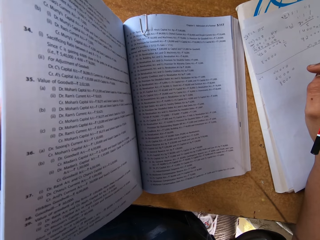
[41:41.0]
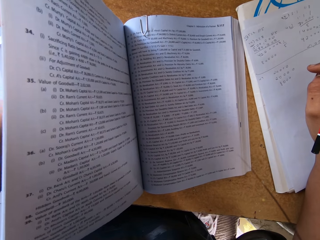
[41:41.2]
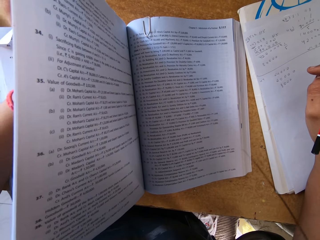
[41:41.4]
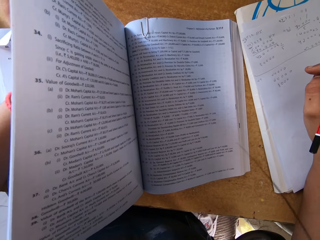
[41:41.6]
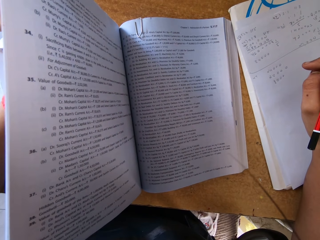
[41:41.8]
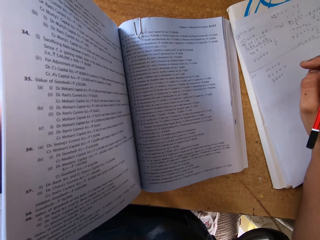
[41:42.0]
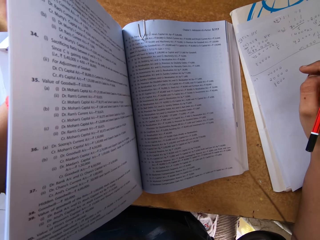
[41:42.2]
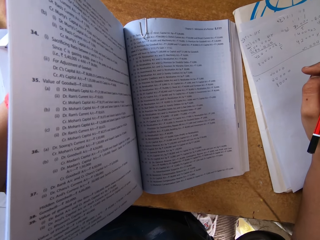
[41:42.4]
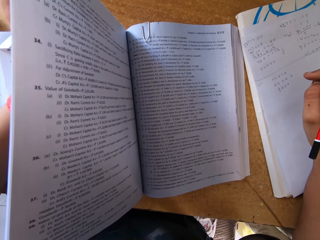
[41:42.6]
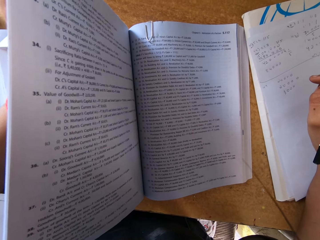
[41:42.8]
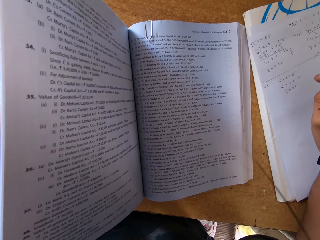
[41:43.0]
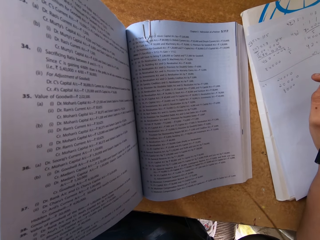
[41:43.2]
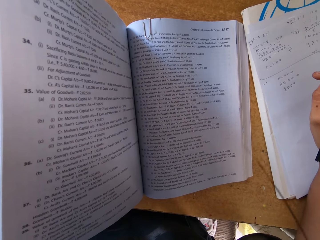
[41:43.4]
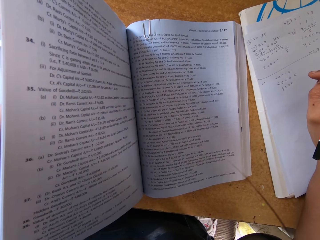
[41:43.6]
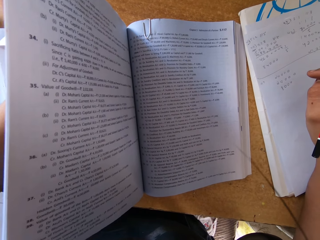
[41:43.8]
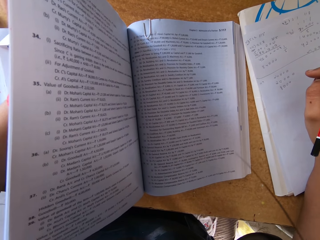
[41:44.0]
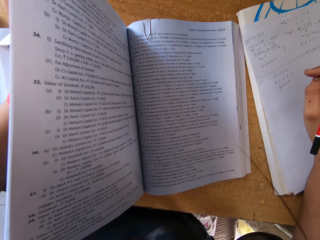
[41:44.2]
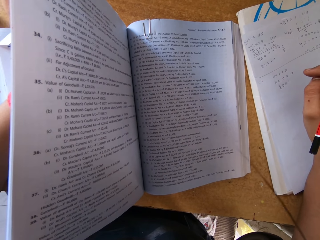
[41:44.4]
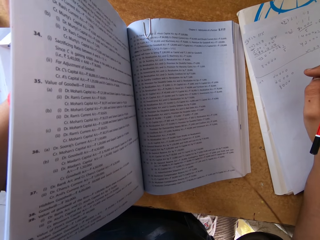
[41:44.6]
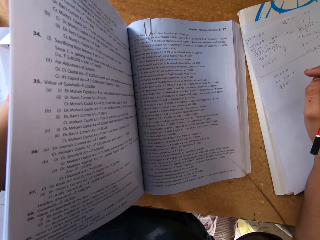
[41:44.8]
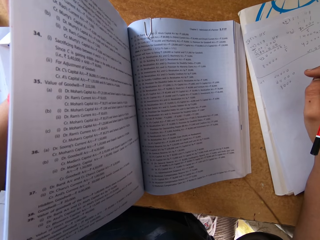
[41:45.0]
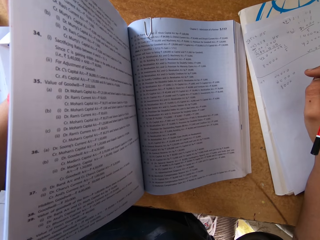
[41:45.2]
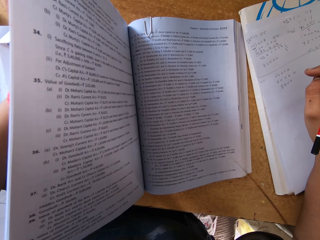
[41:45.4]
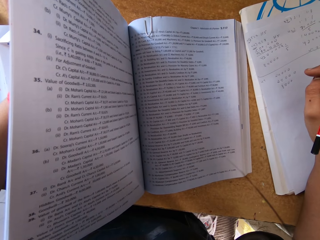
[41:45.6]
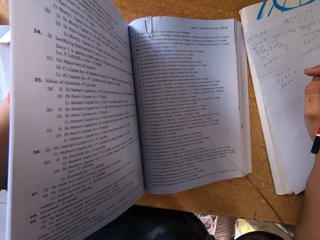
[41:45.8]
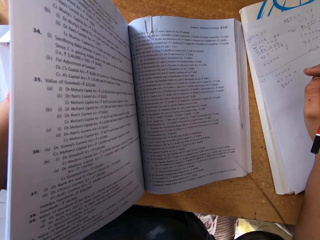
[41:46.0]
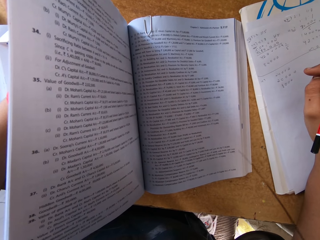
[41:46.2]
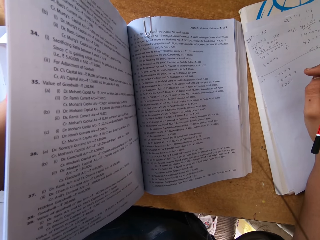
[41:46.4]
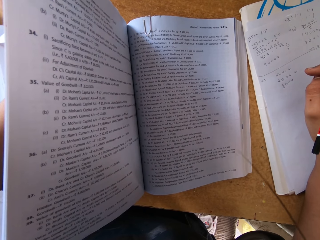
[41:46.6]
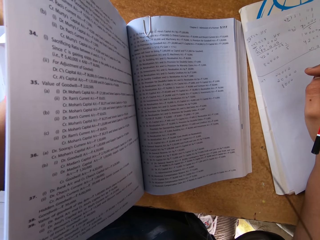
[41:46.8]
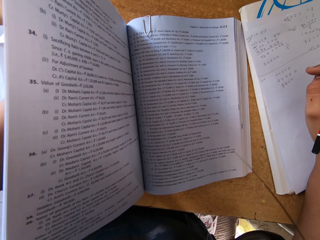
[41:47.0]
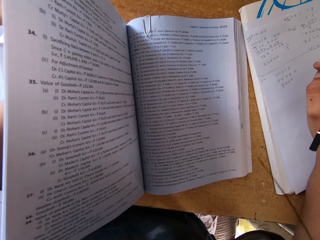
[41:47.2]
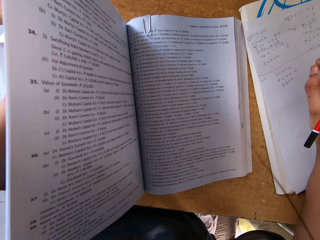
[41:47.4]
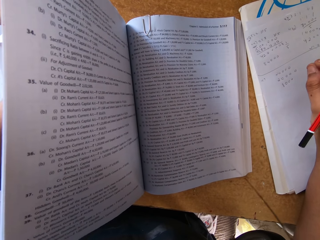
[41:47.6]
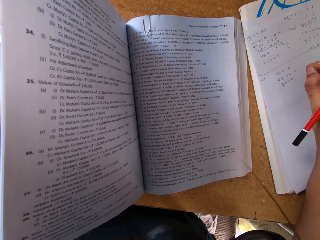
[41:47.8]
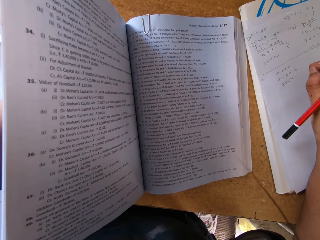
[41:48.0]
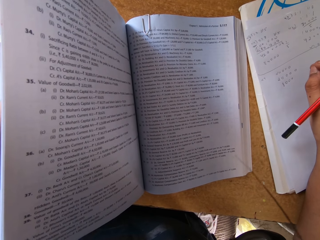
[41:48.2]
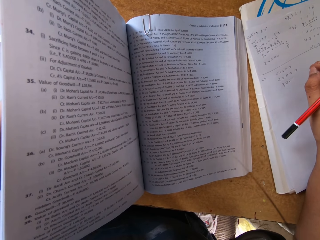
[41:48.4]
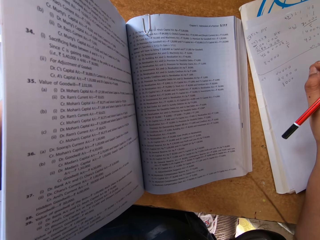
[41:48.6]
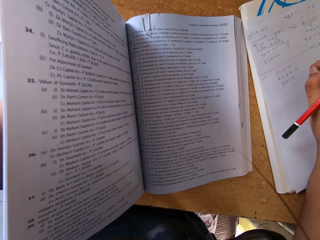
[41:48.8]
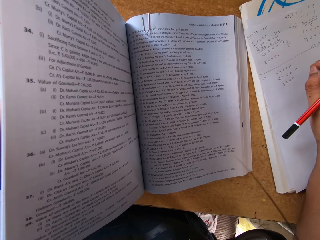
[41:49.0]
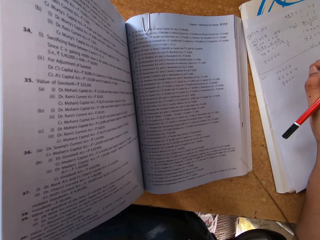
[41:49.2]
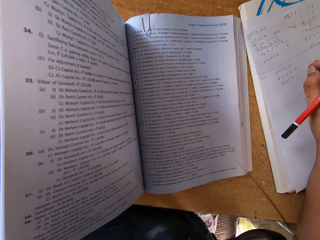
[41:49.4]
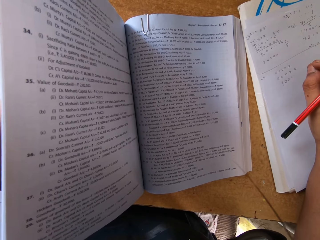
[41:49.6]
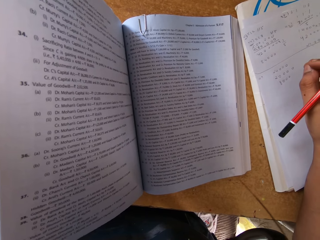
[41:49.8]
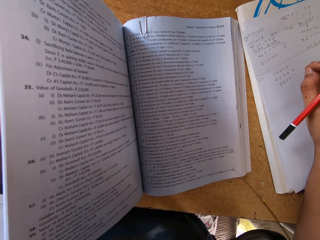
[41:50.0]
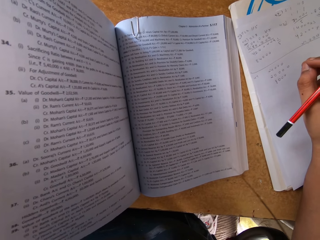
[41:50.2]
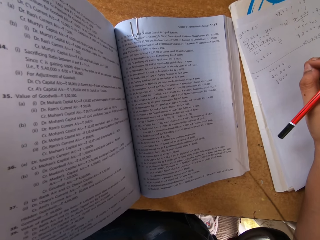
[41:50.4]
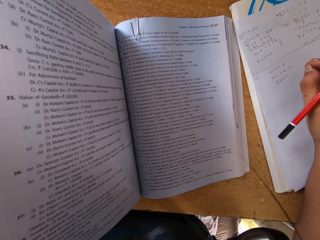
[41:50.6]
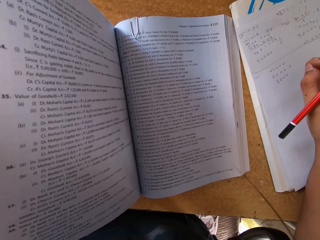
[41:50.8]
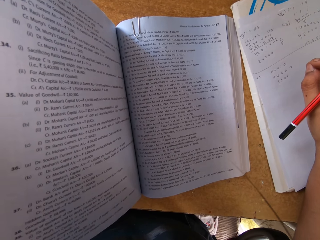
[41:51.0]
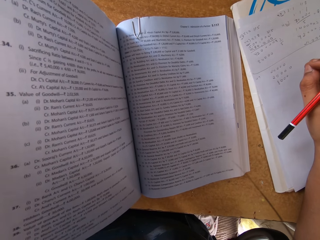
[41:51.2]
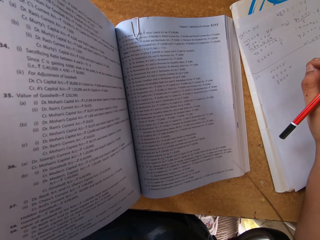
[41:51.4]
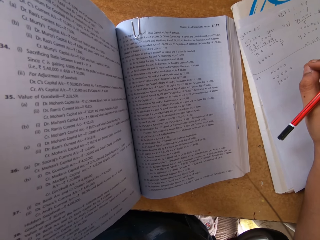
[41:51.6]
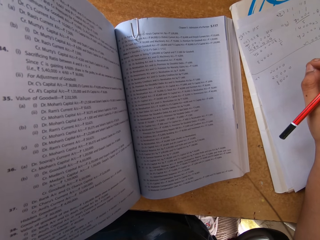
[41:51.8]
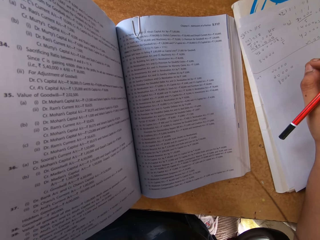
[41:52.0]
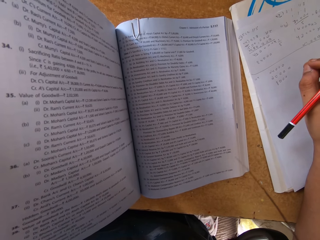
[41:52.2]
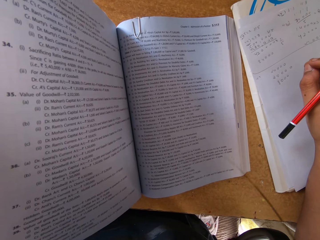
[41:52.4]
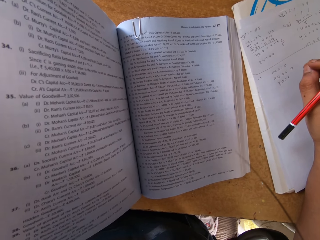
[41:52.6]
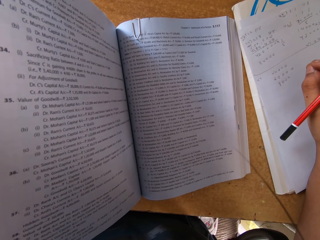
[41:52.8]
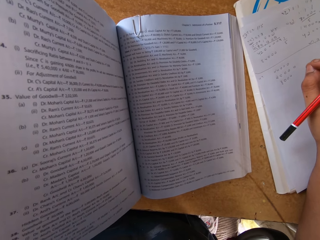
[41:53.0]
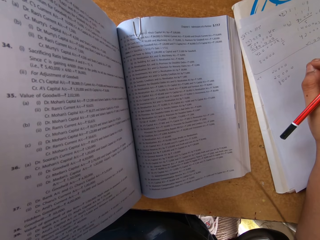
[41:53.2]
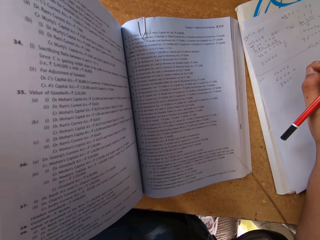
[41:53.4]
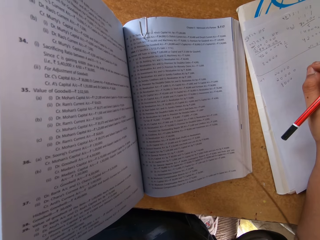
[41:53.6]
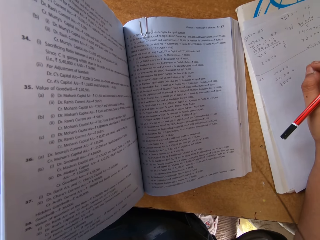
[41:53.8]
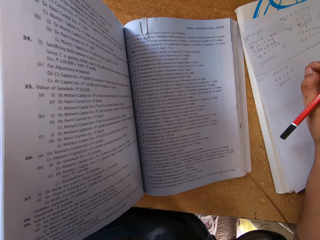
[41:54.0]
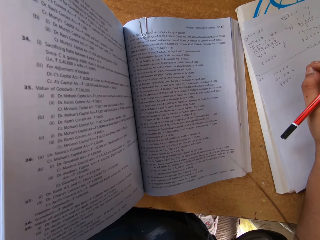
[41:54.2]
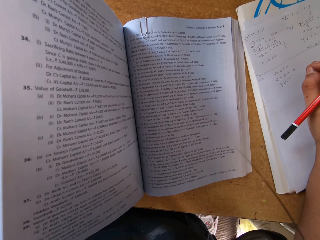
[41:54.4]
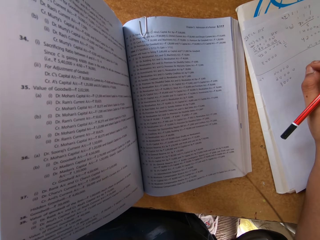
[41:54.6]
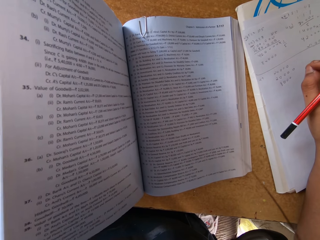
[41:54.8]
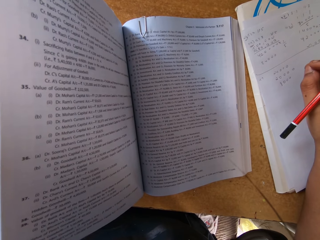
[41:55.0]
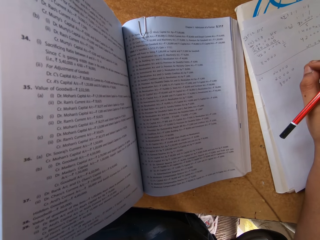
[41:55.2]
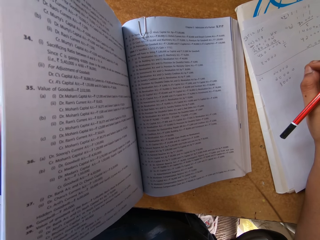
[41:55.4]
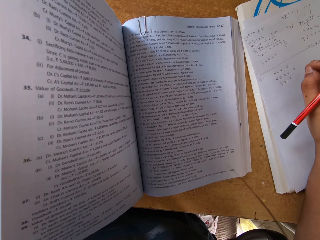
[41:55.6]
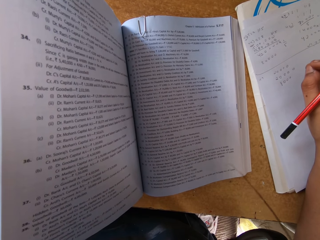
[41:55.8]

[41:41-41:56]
The camera wearer reads from the book. They peruse the textbook. They hold the pencil. They peruse the textbook. They move the body. They read from the book.

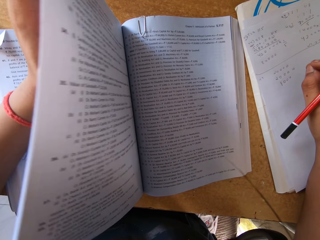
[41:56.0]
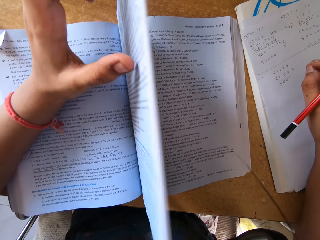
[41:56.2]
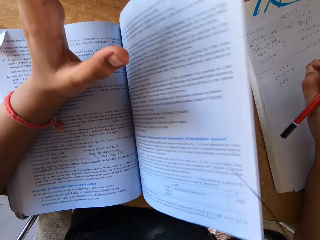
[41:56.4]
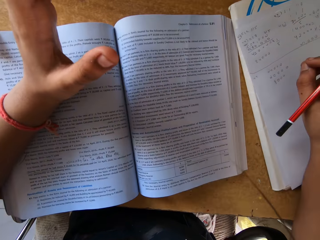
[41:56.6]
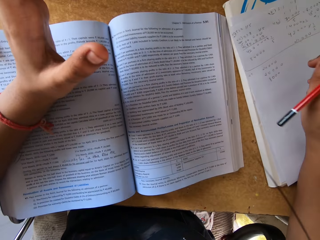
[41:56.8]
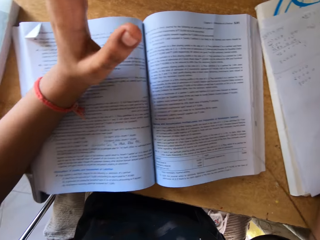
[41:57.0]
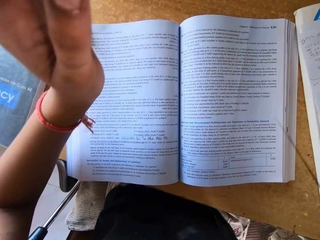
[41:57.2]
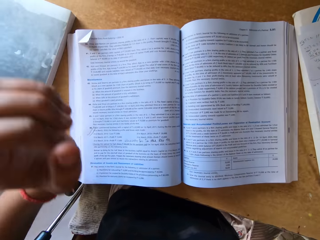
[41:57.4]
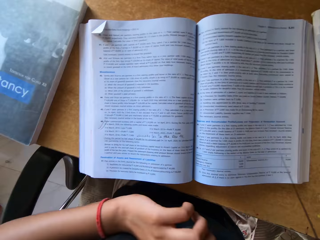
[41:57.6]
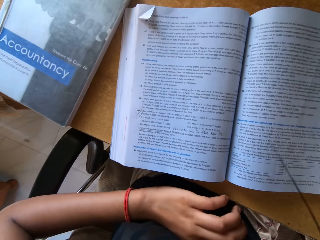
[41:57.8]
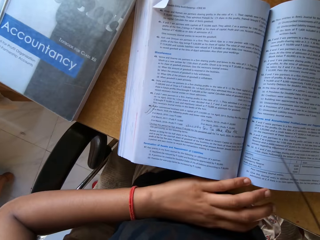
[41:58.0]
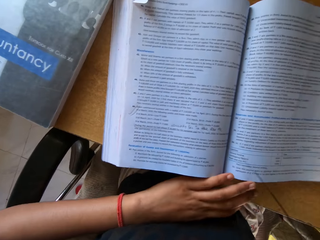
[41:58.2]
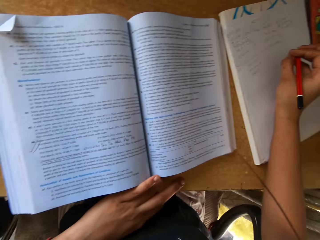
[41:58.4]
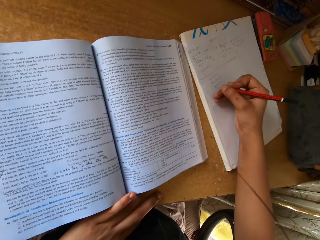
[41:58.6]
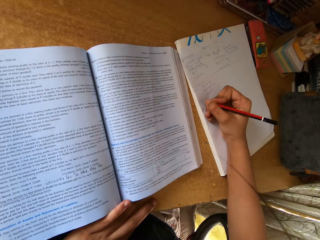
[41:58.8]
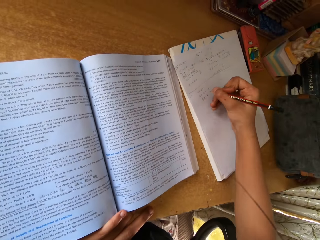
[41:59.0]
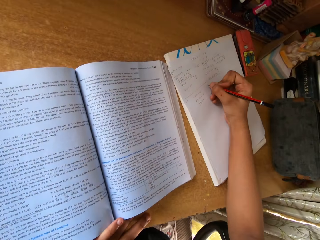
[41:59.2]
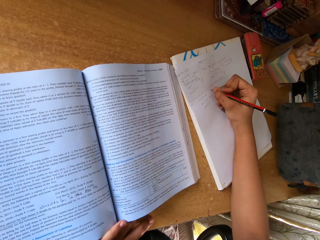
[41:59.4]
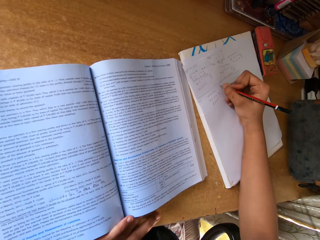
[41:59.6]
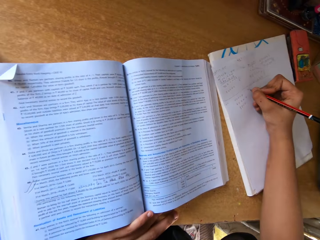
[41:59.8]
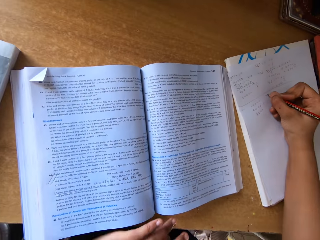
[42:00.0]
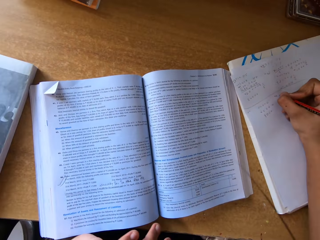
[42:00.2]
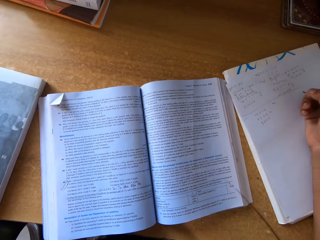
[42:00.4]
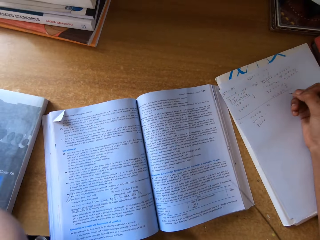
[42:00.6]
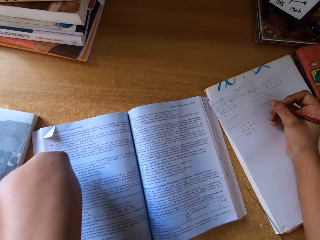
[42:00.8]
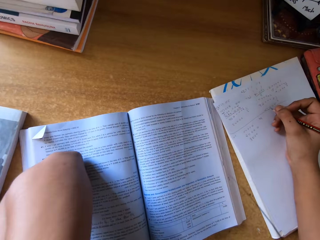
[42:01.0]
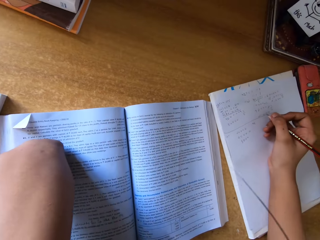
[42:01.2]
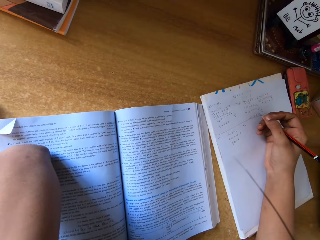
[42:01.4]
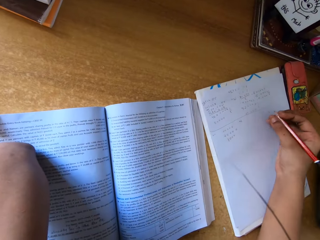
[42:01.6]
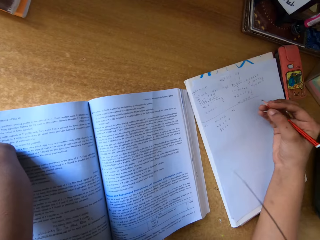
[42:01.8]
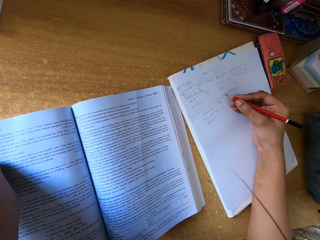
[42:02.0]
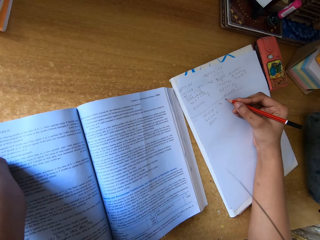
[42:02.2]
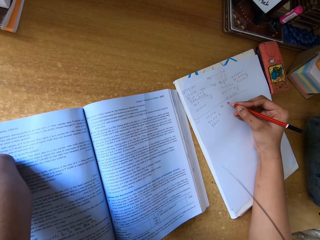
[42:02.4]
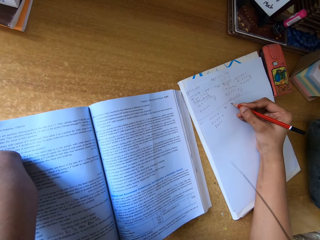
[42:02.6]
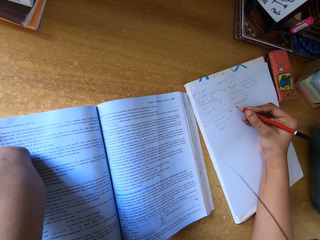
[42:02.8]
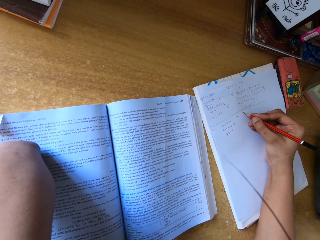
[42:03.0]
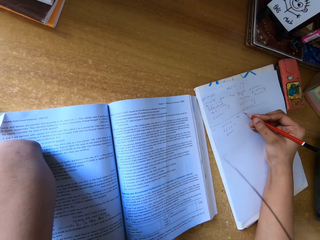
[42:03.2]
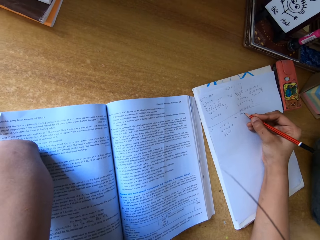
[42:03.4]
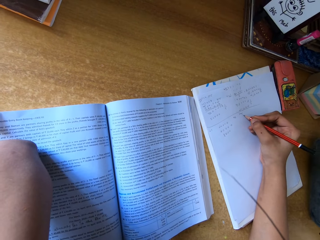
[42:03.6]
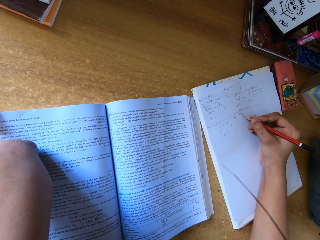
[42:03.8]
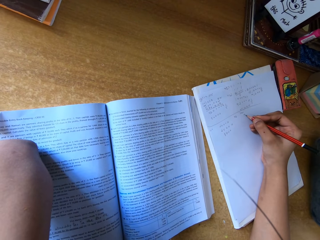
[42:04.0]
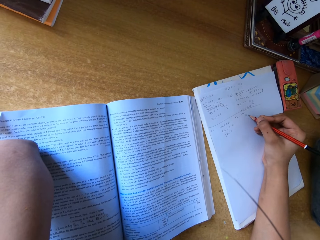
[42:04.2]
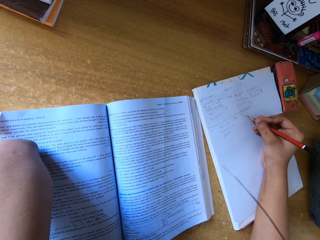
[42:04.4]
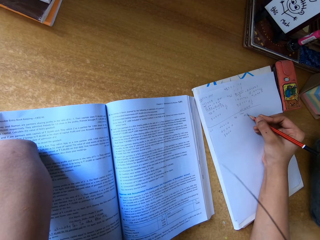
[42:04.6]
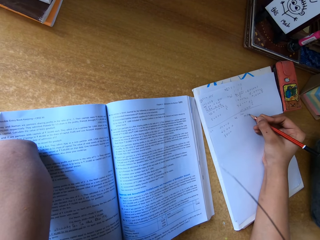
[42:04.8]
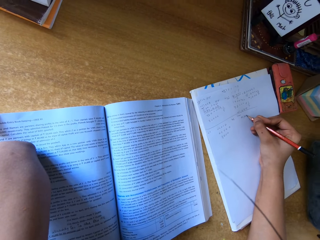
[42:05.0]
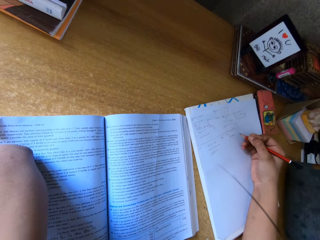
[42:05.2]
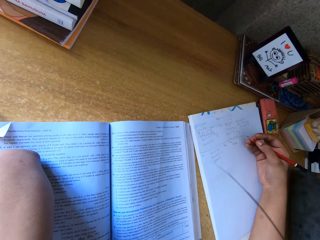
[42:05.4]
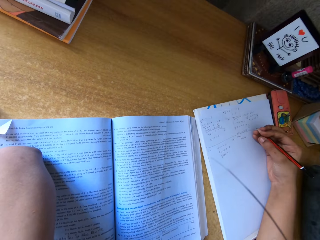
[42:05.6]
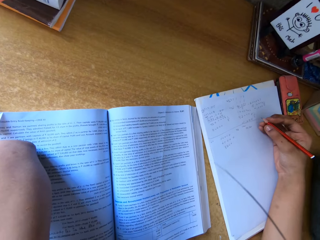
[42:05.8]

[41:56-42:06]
The camera wearer opens a page on the textbook. She closes the page back to the previous page. She raises her left hand. She places her left hand around the stomach. She holds the textbook. She holds the table with her left hand. She writes with a pencil on a paper. She places her arm on the textbook. She places her left hand on the table. She writes with the pencil on the paper again.
